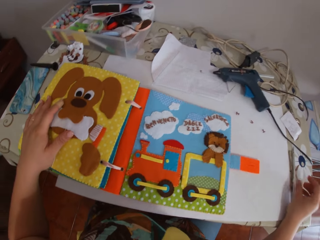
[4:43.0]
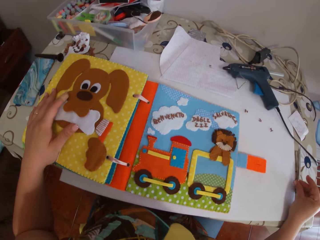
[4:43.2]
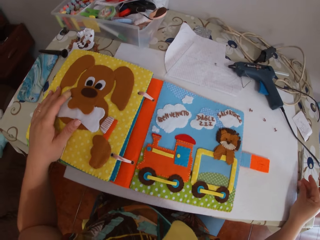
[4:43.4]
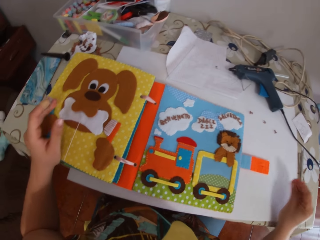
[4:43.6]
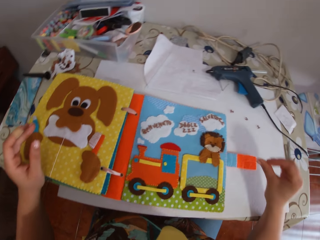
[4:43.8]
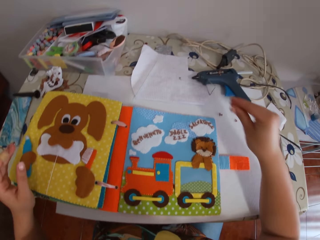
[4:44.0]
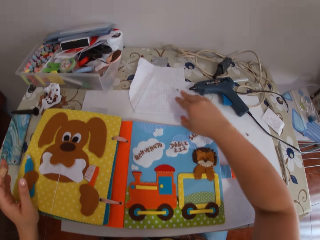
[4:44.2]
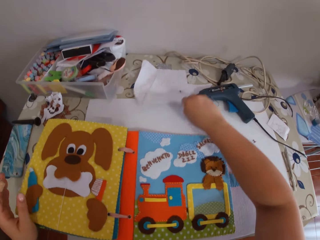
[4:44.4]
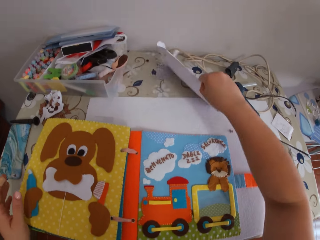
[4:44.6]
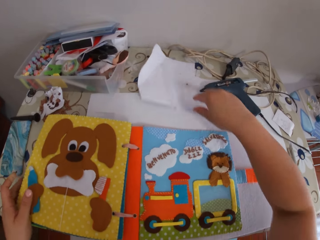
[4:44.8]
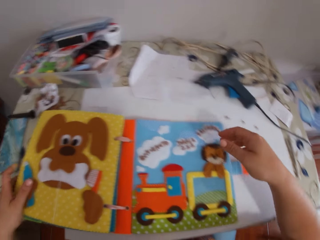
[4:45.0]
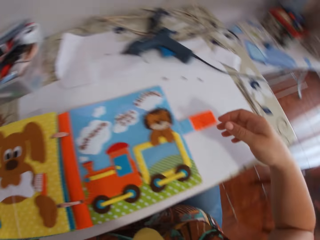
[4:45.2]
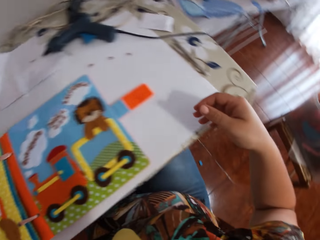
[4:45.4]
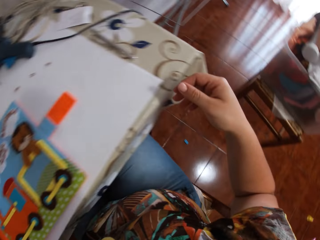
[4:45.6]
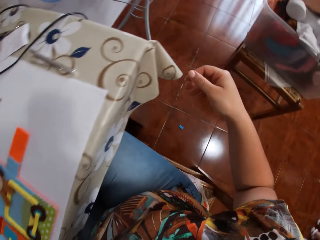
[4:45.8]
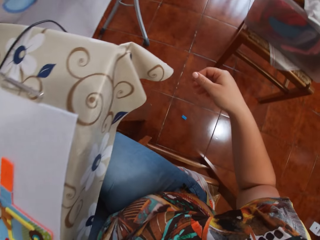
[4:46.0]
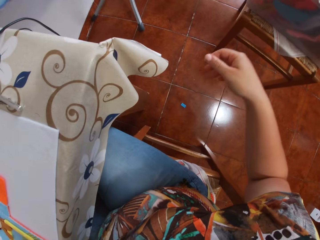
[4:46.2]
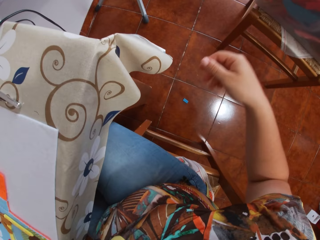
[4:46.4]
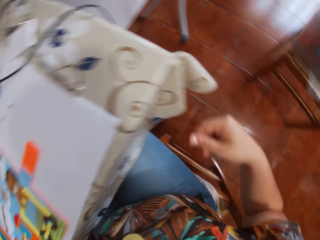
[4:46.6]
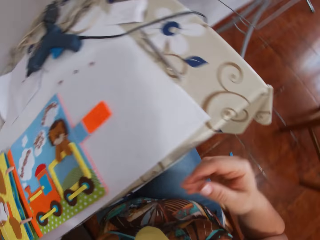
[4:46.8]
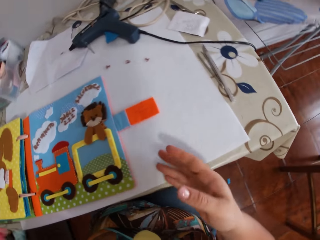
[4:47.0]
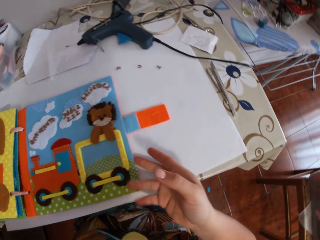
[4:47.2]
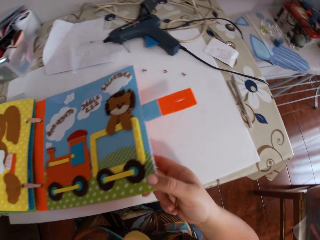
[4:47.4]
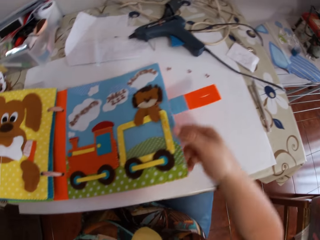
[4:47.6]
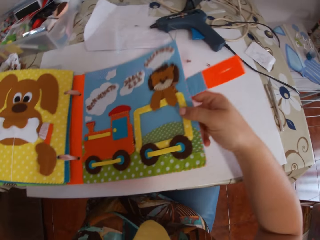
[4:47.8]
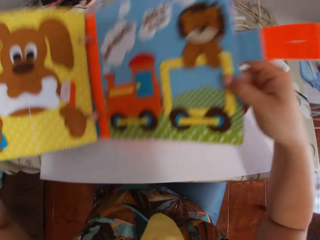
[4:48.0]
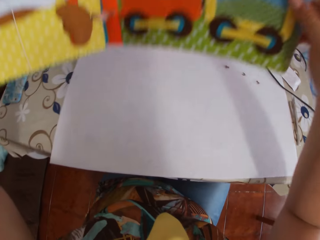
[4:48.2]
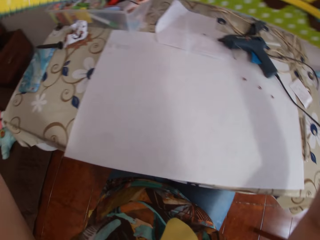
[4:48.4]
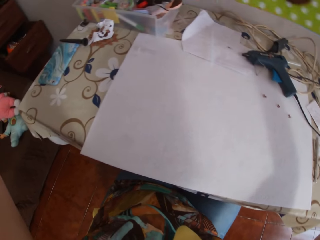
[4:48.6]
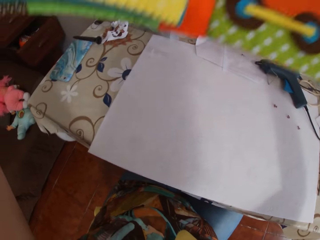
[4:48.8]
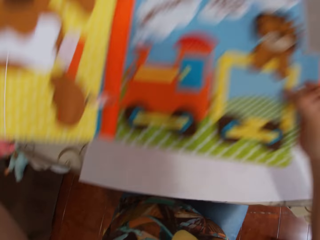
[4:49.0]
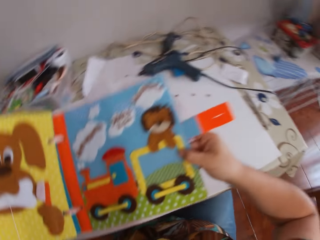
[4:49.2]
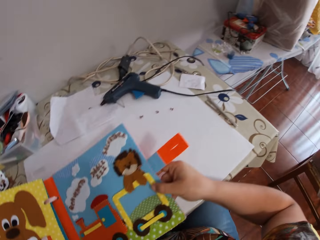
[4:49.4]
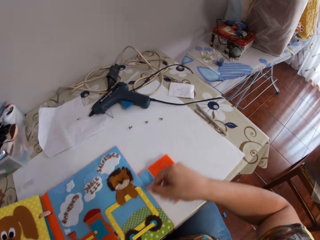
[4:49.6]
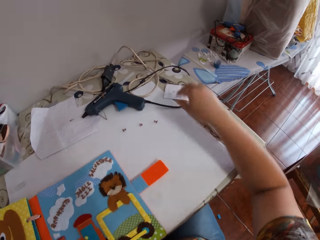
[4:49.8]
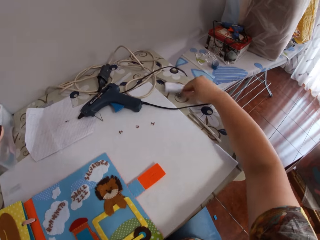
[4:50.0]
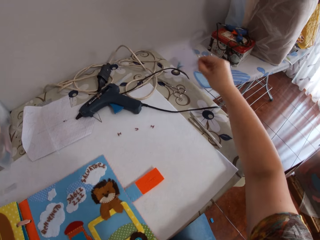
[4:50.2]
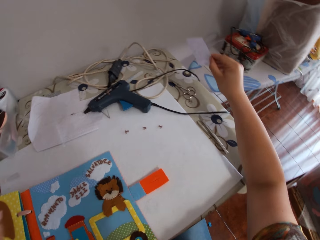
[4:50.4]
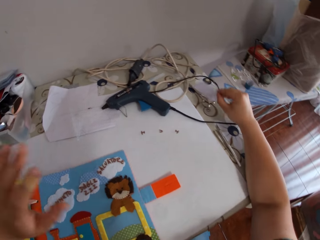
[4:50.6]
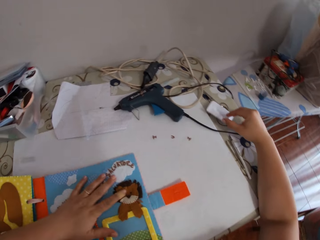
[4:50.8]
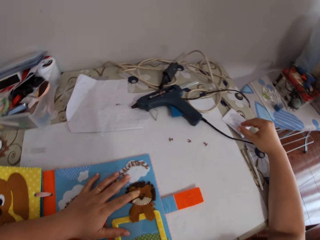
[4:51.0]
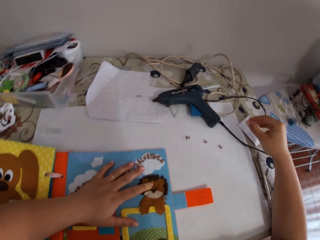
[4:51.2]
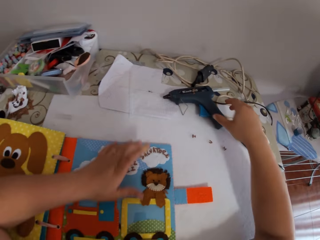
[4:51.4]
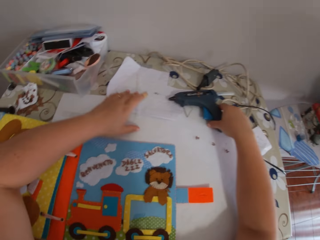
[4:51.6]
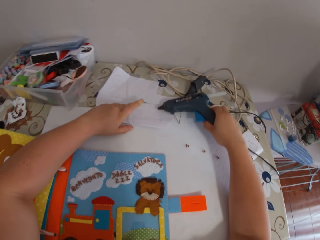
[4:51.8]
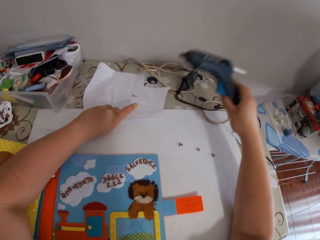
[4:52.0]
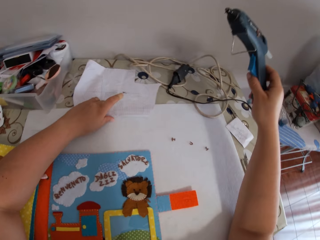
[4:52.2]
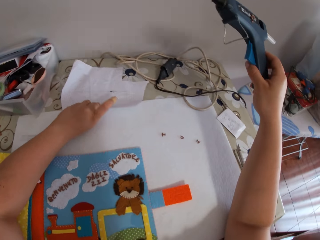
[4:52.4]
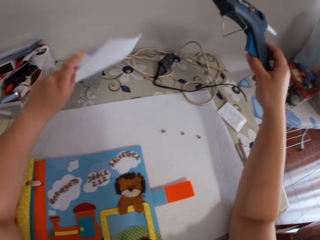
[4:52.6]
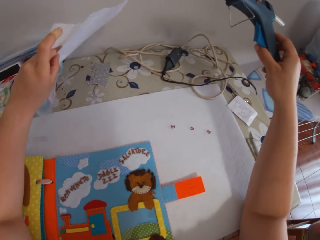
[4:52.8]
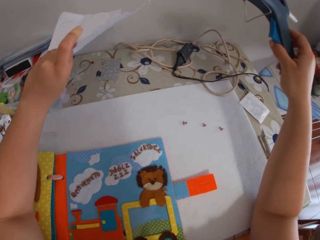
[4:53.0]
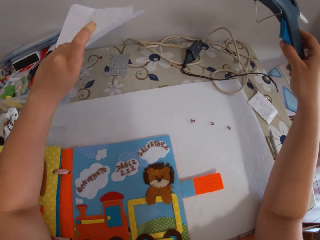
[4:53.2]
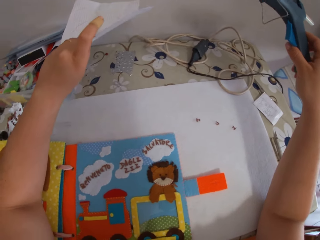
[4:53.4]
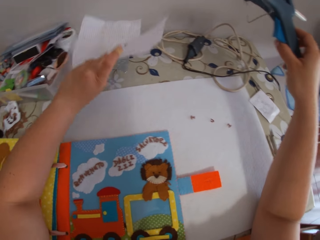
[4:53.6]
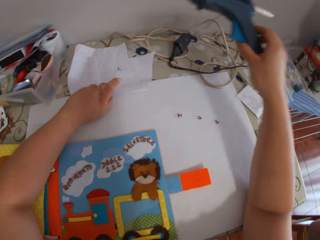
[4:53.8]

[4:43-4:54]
The camera wearer puts her left hand on the book. She lifts the paper from the cardboard. She drops the paper on the cardboard. She looks around. She lifts the colour book from the table with her hands. She drops the colour book in her hands on the cardboard on the table. She picks the paper from the table with her right hand. She drops the paper in her right hand on the table. She touches the colour book on the table with her left hand. She picks the sticky letter from the table with her right hand. She lifts the glue gun and the paper on the table with her hands.

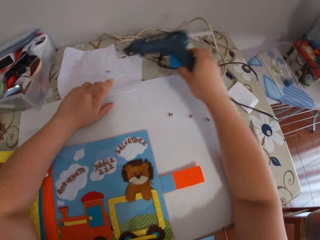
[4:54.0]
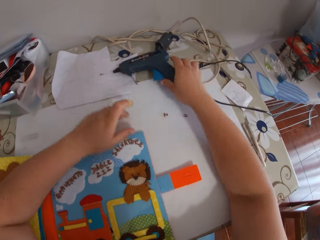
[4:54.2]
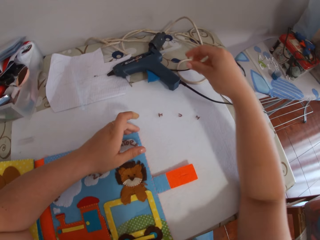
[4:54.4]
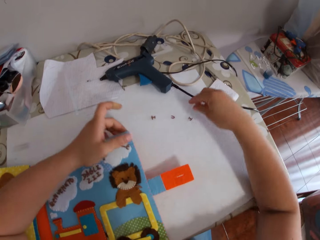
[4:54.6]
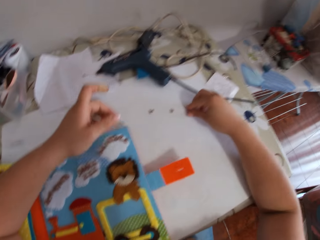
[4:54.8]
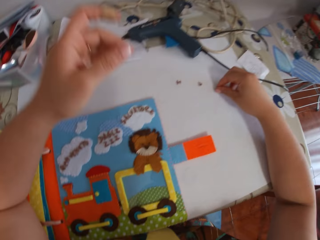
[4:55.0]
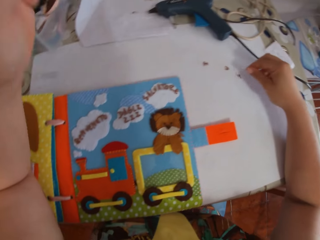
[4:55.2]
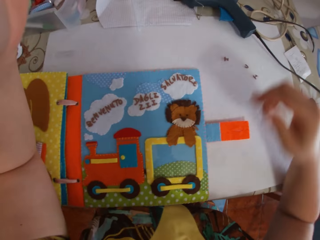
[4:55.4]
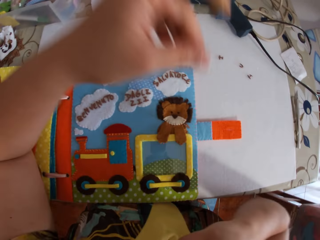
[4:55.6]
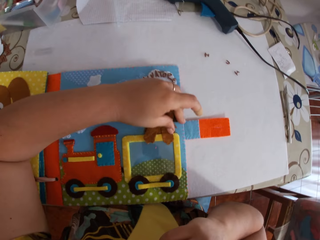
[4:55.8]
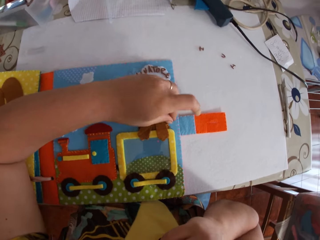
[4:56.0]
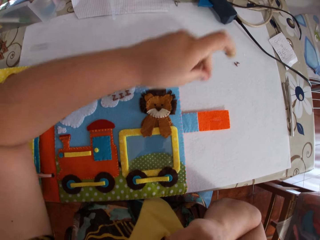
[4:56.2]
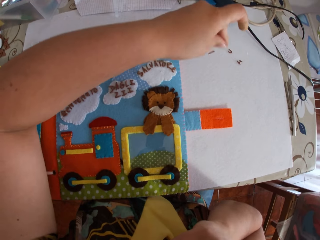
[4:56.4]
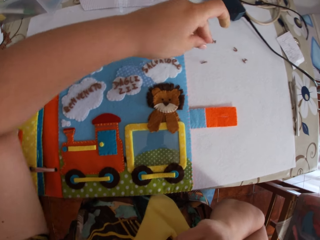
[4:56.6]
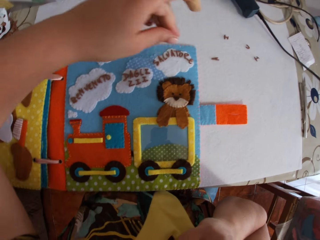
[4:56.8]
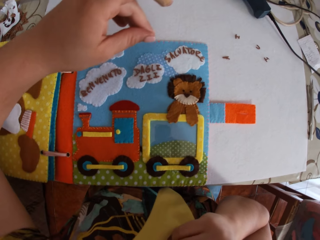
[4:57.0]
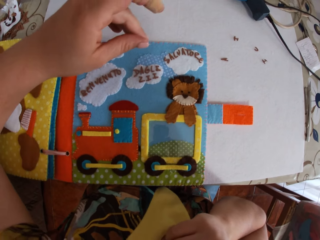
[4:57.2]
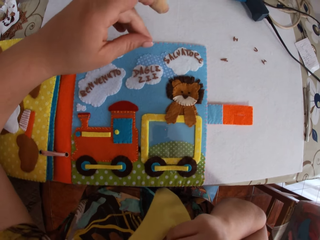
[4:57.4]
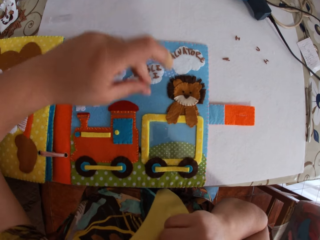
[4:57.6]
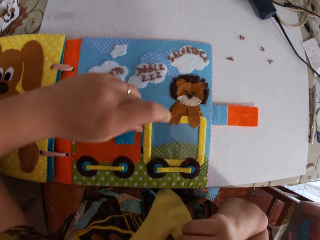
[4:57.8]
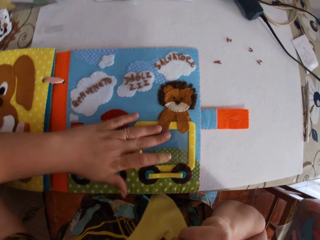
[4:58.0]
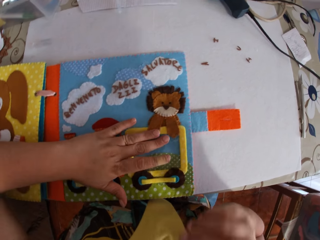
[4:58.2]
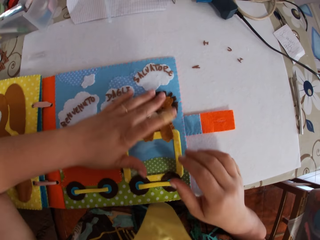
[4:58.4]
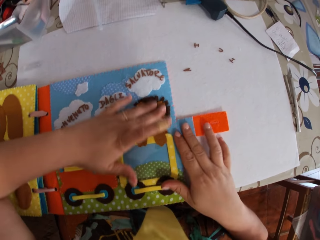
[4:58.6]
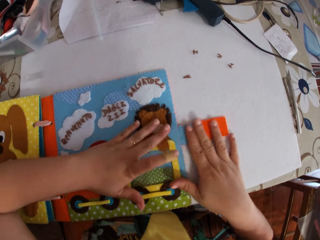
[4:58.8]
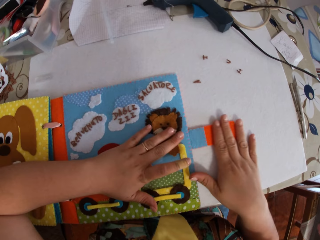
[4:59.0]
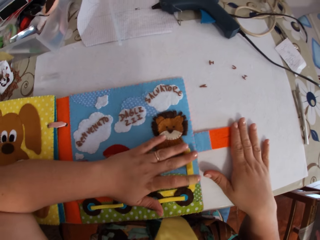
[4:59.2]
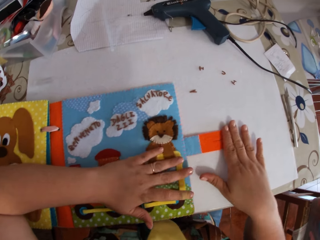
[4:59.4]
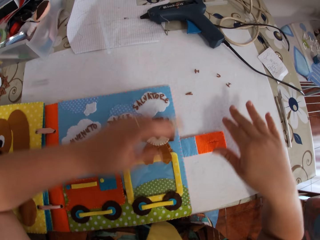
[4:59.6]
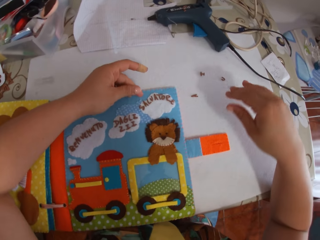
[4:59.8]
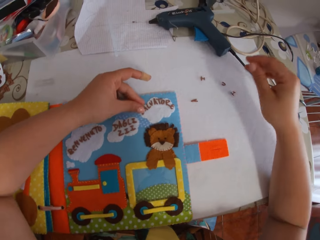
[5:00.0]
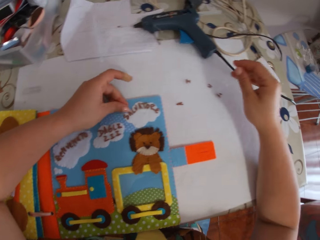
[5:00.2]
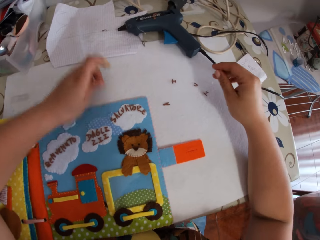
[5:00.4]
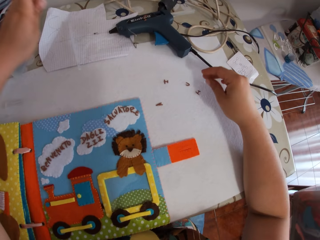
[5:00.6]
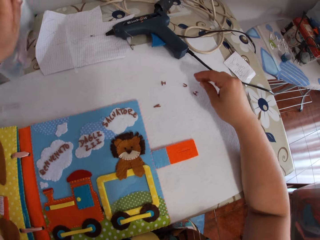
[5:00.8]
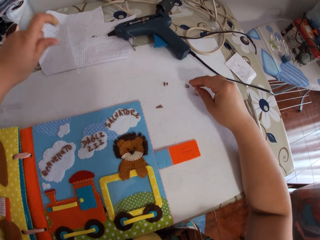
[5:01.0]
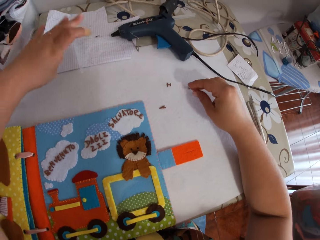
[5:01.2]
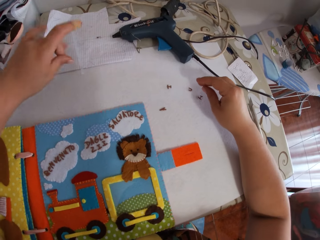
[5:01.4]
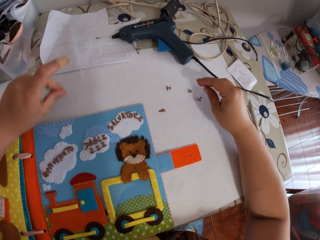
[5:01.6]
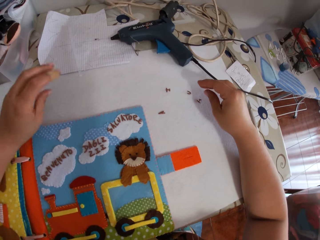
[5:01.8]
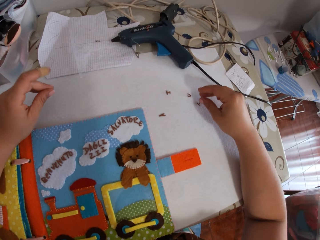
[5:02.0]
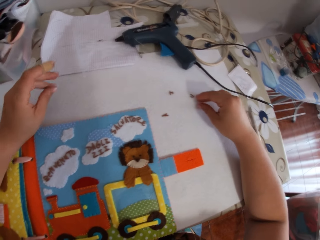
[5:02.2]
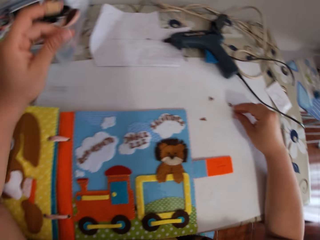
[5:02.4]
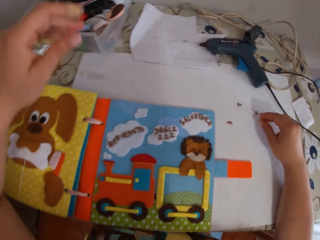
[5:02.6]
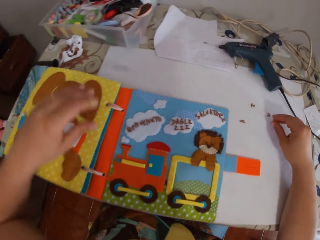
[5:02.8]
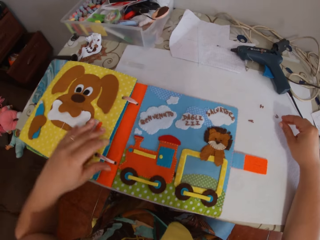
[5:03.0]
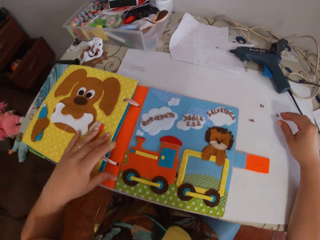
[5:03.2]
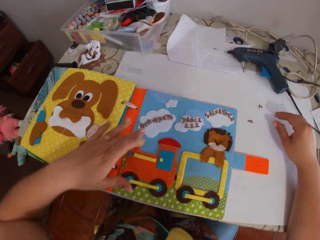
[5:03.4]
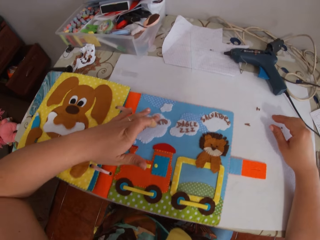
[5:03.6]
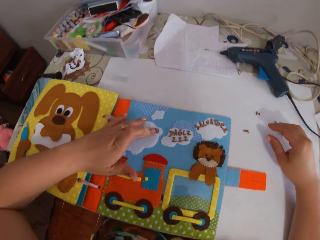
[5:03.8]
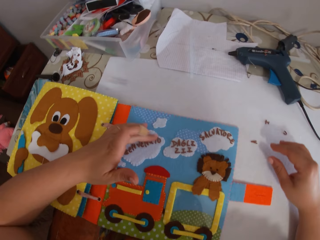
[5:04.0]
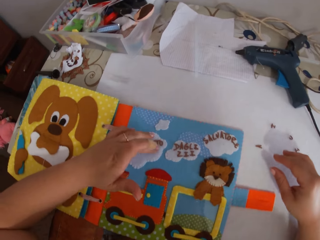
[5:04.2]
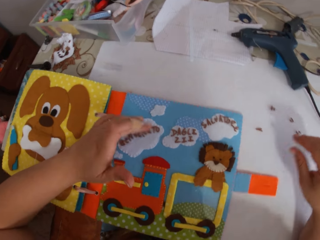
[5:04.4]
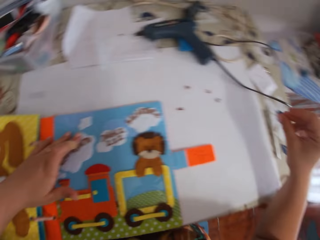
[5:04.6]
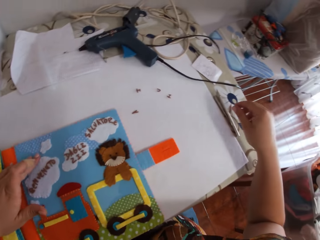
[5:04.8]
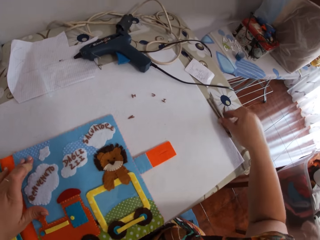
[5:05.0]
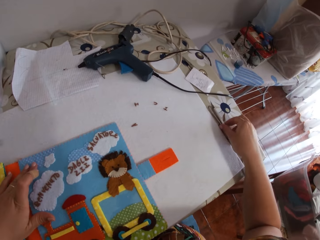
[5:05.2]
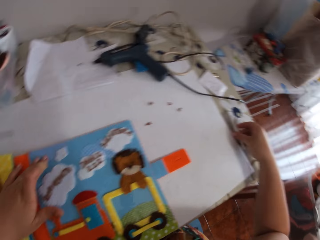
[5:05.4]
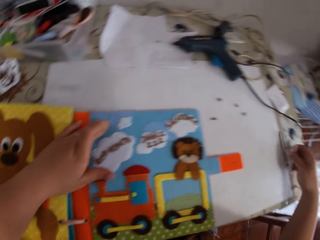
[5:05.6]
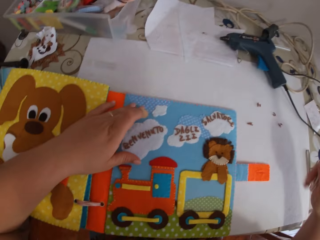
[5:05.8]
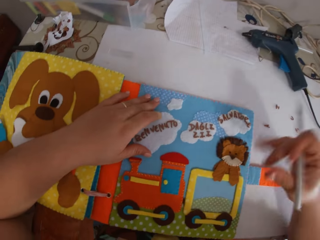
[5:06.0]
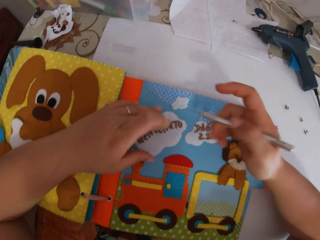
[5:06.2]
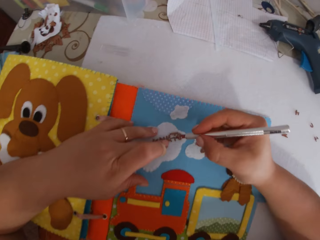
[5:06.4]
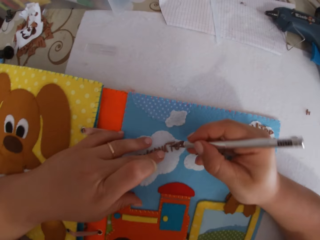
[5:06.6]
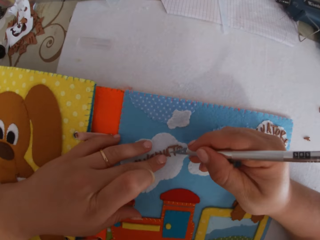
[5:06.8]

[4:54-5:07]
The camera wearer drops the sticky letter in her left hand on the table. She drops the glue gun in her right hand and the paper on the table. She touches a sticky letter on the table with her right hand. She picks the sticky letter with her left hand from the colour book. She drops the sticky letter in her left hand on the table. She touches the colour book on the table with her hand. She touches the sticky letter on the table with her right hand. She touches the colour book on the table with her left hand. She picks the pen from the table with her right hand.
